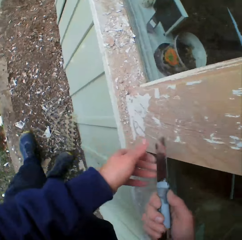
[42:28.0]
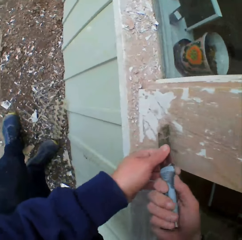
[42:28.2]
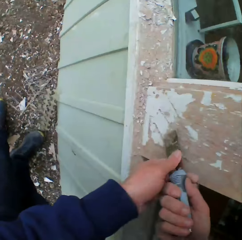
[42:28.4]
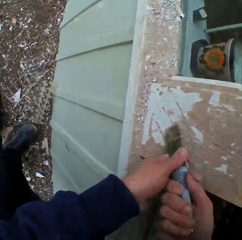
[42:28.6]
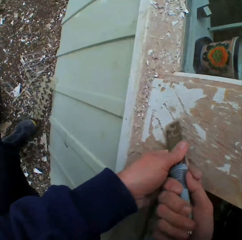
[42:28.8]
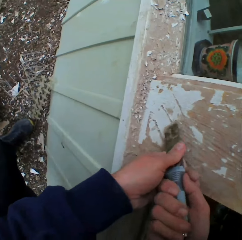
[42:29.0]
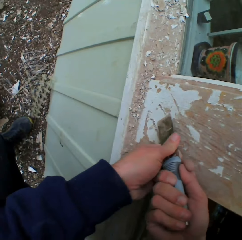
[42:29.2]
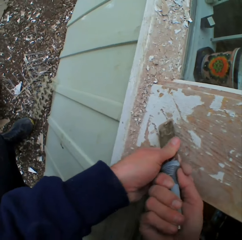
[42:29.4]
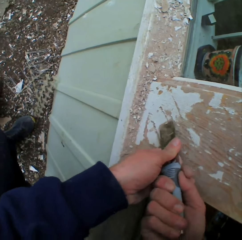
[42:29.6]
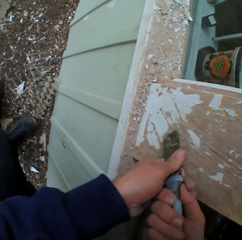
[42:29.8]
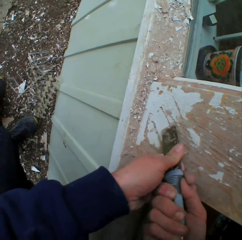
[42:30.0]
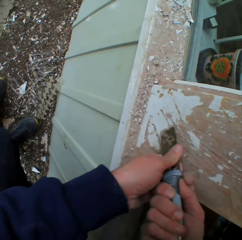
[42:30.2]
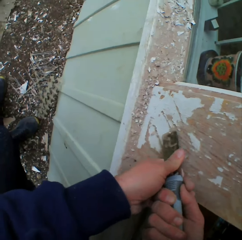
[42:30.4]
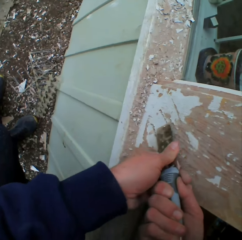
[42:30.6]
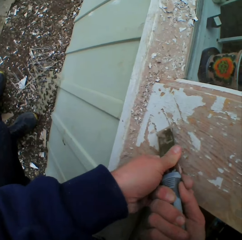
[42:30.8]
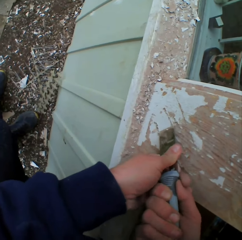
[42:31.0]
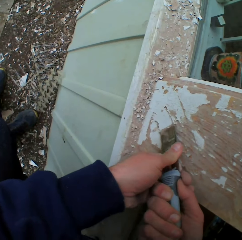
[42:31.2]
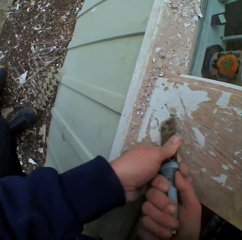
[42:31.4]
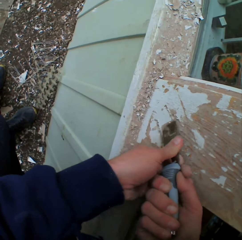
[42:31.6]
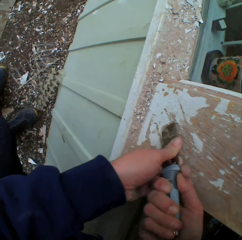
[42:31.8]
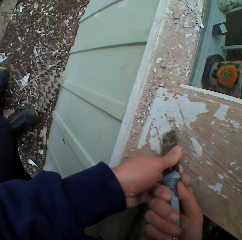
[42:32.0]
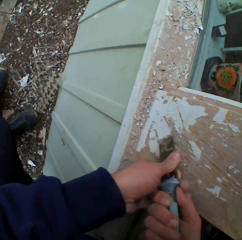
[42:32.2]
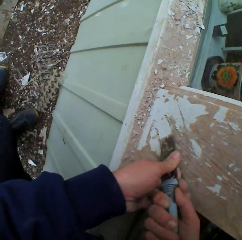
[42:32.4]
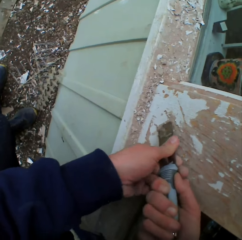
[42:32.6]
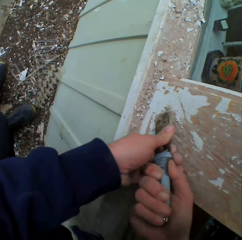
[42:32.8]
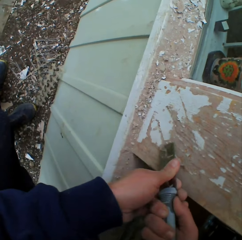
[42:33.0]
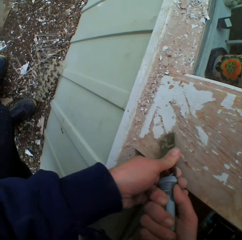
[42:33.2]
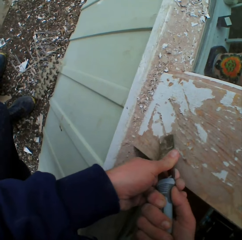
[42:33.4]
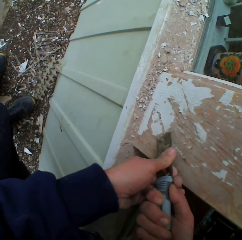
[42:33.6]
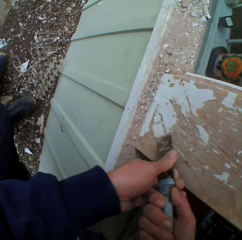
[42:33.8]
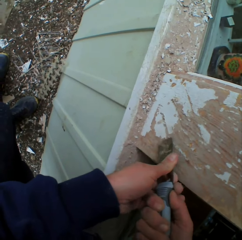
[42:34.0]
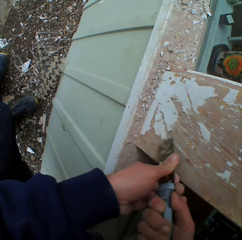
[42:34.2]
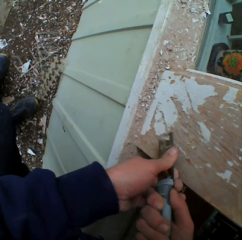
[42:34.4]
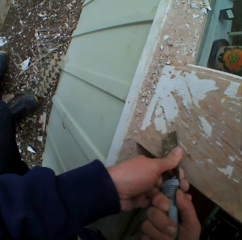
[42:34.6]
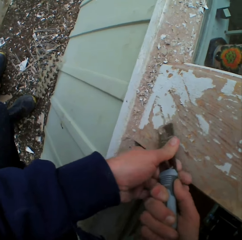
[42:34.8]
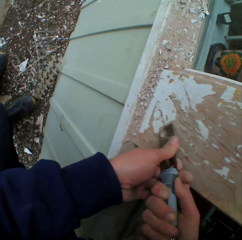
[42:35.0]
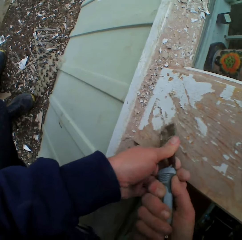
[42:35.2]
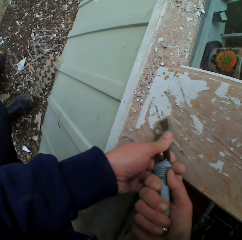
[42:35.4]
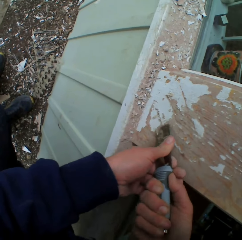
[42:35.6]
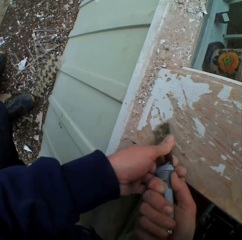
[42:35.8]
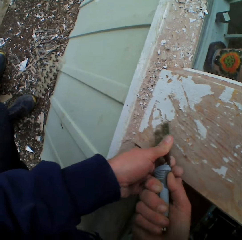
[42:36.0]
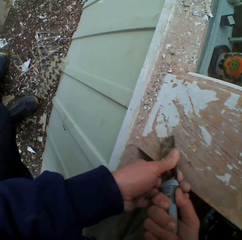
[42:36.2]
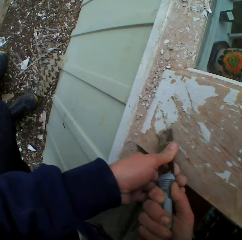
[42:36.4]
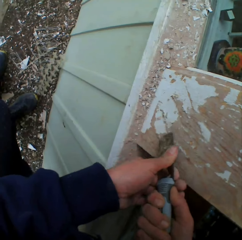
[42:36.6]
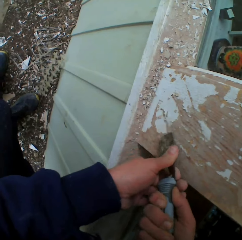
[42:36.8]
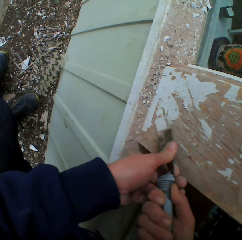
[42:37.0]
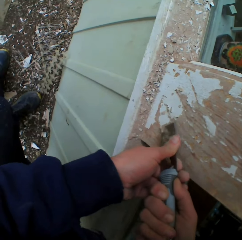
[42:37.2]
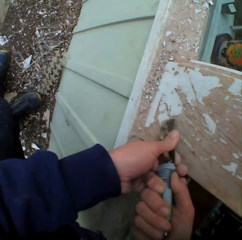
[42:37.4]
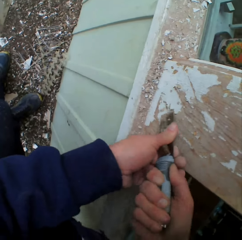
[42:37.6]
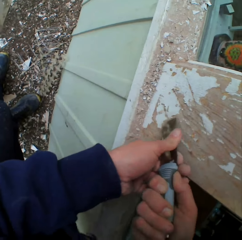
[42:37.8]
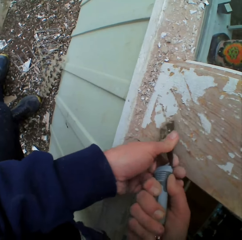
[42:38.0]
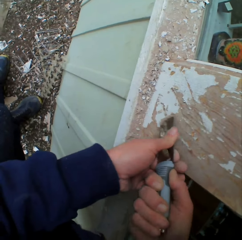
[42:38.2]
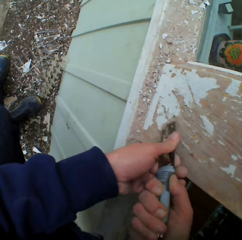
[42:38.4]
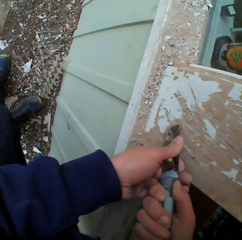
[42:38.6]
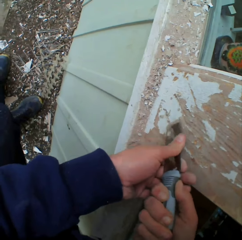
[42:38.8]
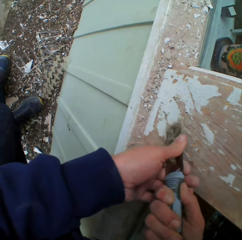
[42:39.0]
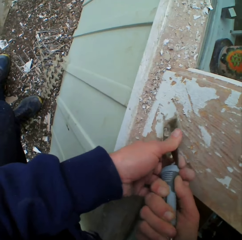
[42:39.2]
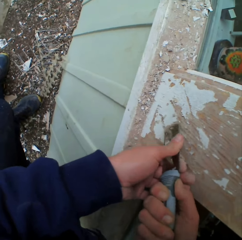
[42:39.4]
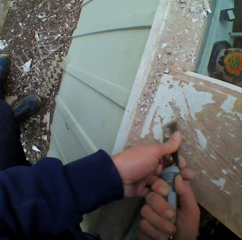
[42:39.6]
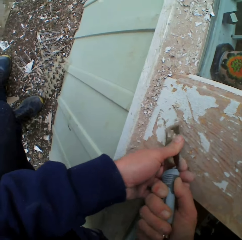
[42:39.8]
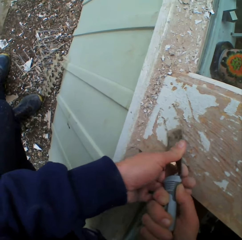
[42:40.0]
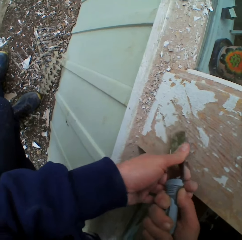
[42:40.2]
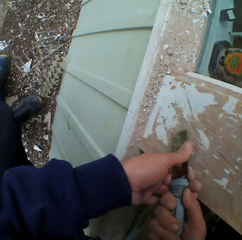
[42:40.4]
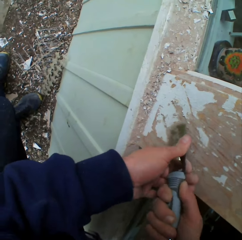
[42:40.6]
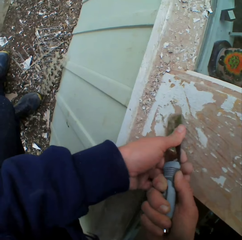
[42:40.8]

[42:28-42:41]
The camera wearer scrapes the surface. They remove the dried paint on the wall with a chisel.

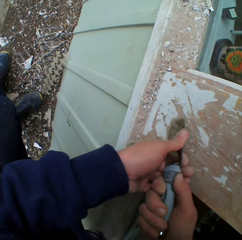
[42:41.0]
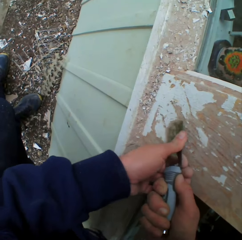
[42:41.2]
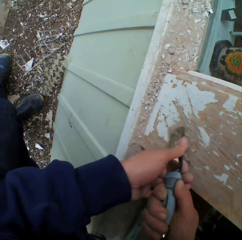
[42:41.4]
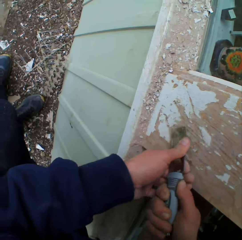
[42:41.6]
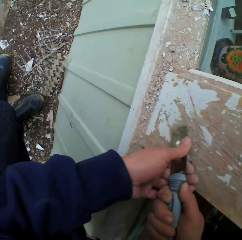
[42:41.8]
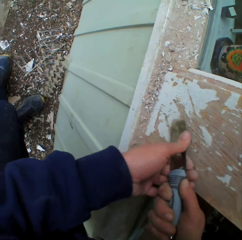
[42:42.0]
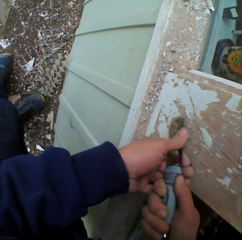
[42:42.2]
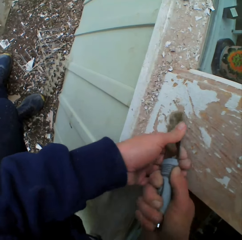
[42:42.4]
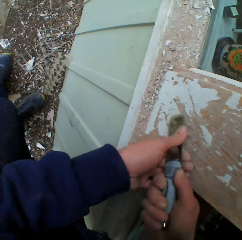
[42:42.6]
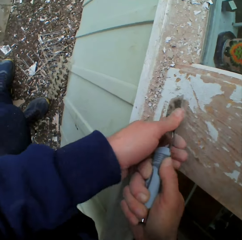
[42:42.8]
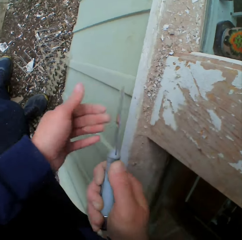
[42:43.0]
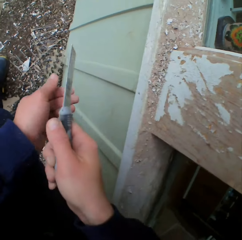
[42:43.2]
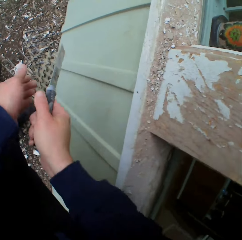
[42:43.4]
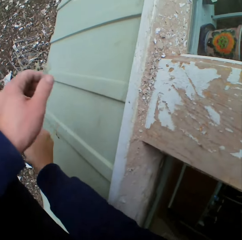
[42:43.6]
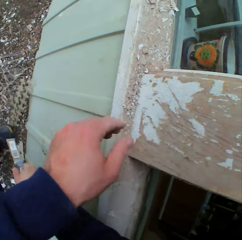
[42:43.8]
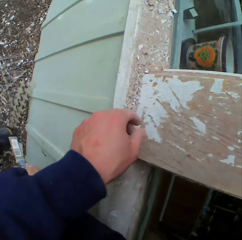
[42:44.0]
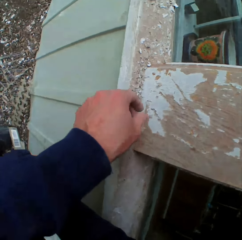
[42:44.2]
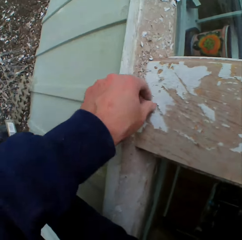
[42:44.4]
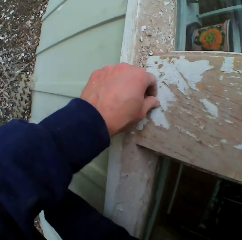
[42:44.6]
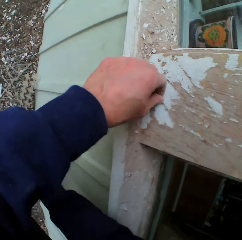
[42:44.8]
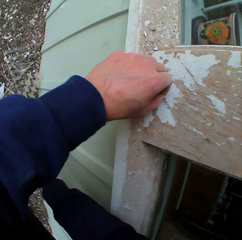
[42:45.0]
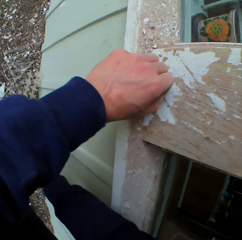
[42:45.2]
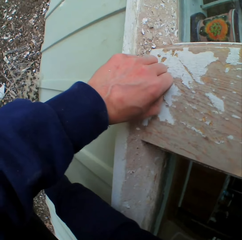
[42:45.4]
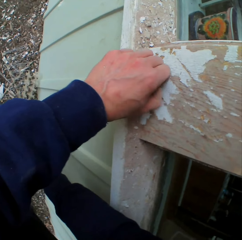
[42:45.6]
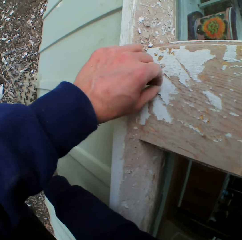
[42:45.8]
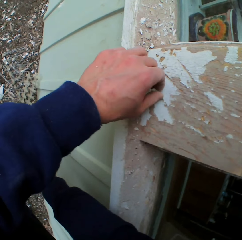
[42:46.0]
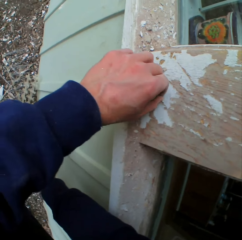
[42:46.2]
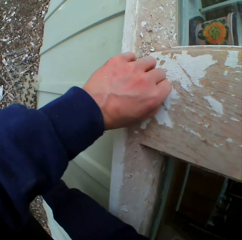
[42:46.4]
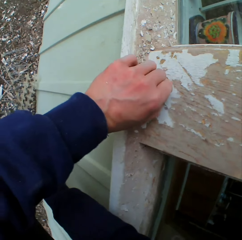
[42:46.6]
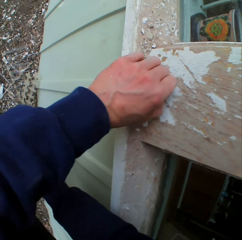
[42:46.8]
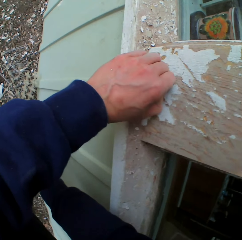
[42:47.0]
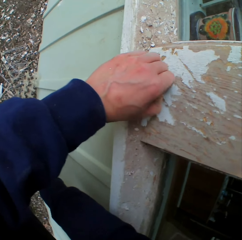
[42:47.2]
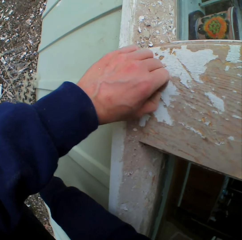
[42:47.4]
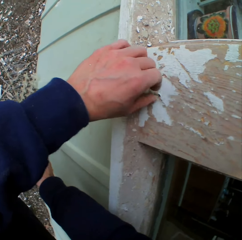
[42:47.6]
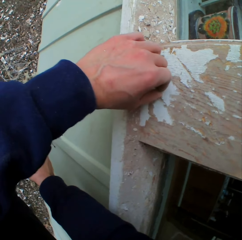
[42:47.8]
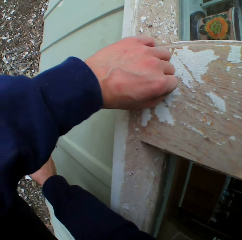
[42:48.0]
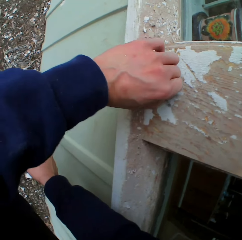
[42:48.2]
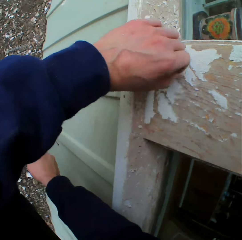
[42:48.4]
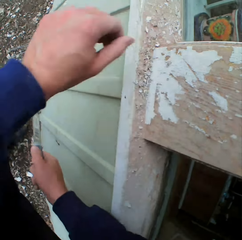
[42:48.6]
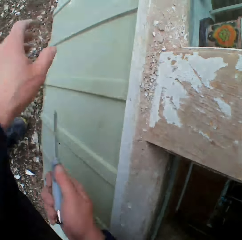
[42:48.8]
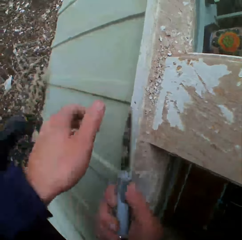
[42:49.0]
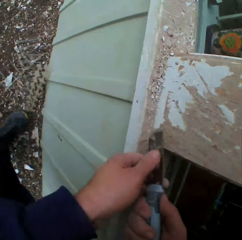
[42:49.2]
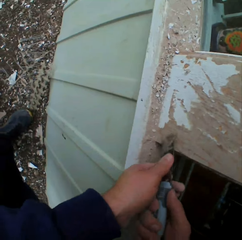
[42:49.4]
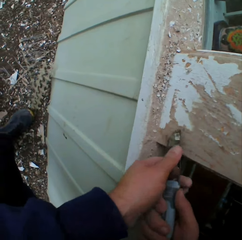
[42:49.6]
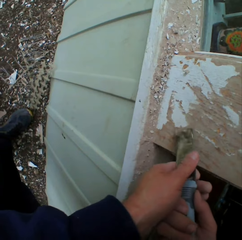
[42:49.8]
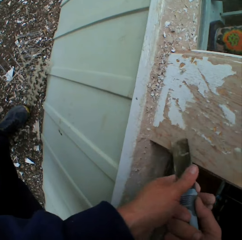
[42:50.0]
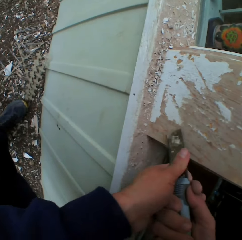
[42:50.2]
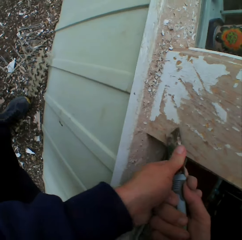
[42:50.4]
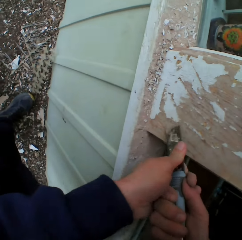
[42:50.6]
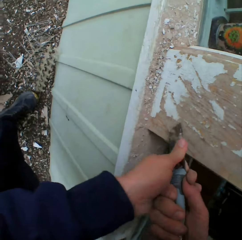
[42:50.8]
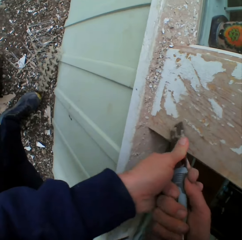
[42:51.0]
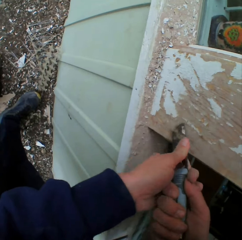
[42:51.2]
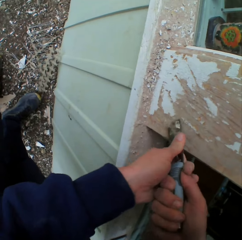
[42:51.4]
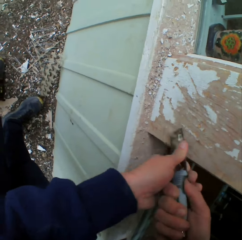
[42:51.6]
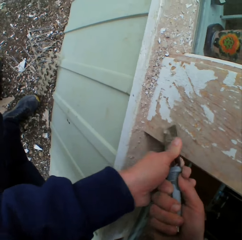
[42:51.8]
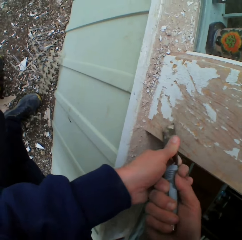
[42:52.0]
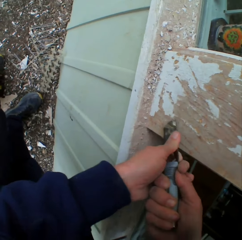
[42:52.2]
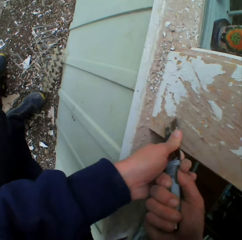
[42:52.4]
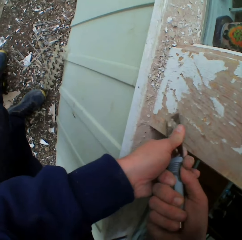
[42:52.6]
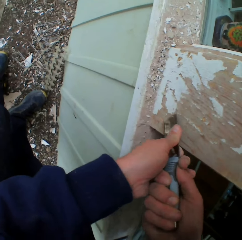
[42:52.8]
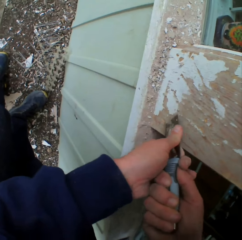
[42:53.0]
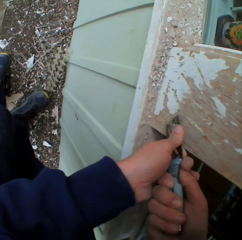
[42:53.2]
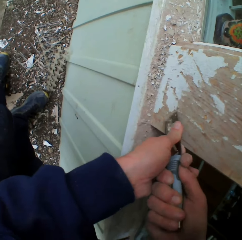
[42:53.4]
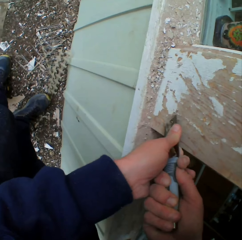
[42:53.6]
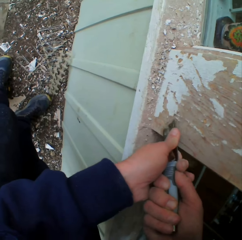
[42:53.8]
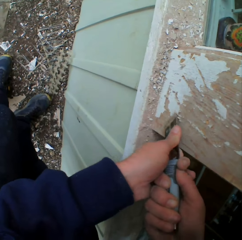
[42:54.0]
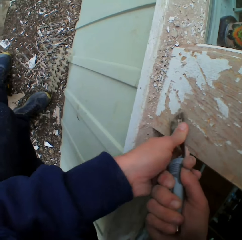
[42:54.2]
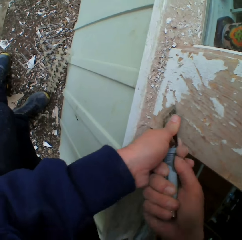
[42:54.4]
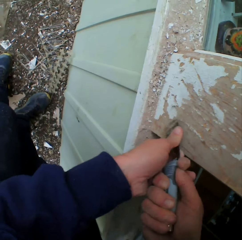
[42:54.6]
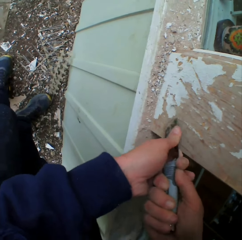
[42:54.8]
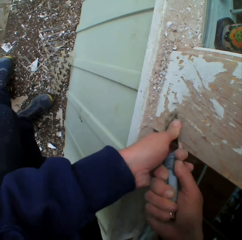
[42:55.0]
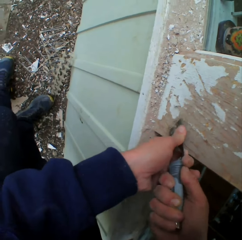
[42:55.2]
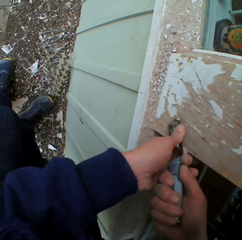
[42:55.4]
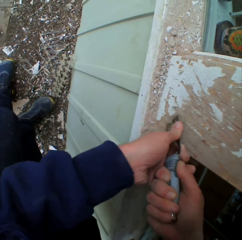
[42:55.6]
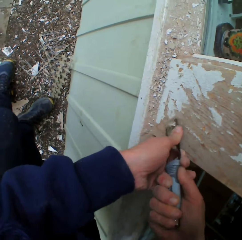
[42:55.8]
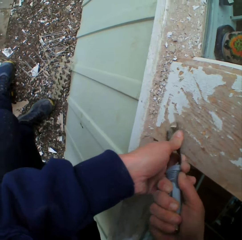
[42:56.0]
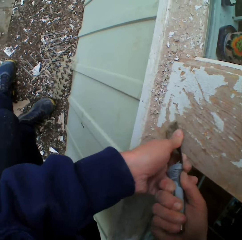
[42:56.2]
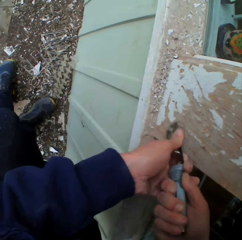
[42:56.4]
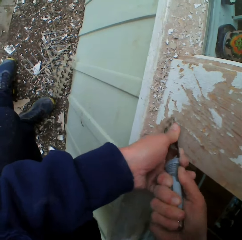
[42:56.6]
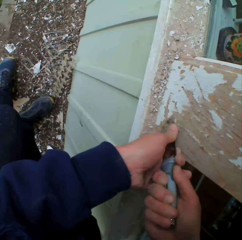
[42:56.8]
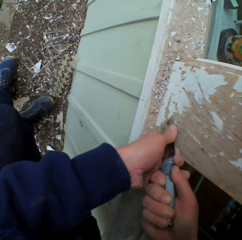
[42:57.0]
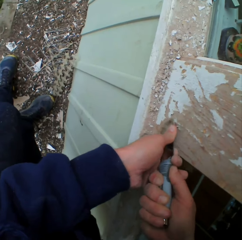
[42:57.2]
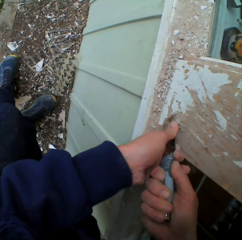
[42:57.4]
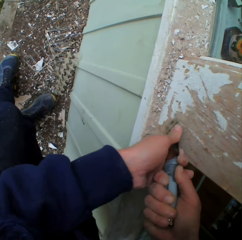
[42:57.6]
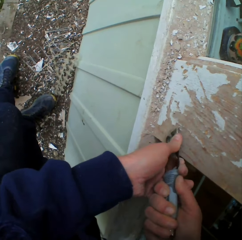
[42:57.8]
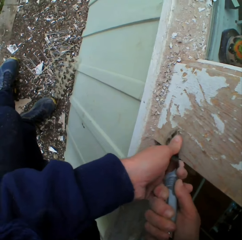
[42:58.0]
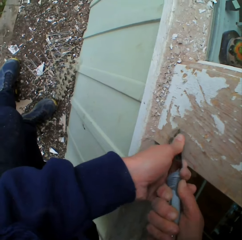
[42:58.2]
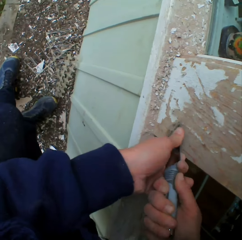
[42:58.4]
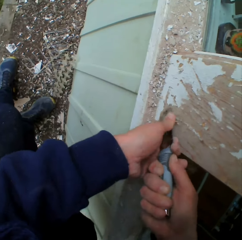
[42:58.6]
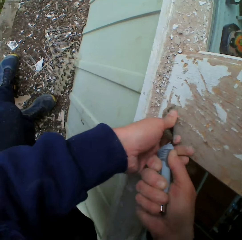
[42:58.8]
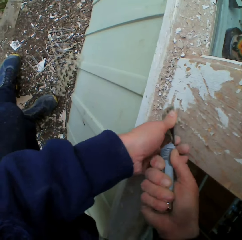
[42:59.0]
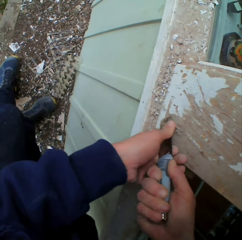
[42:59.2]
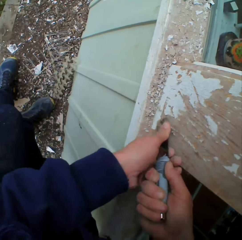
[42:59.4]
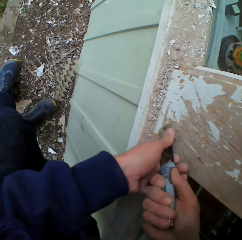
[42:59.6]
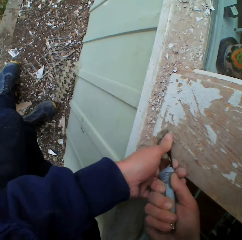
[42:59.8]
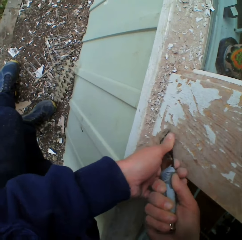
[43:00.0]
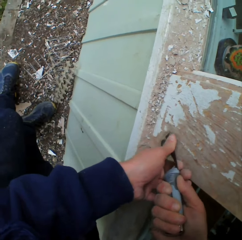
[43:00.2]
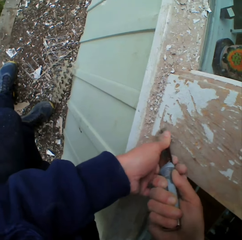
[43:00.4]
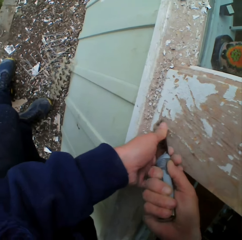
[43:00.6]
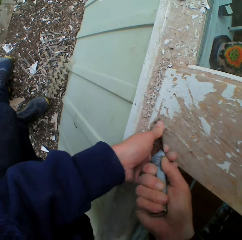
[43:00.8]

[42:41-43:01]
The camera wearer lowers the scraper. He touches the surface. He removes the dried paint with his left hand. He scrapes the surface. He removes the dried paint on the wall with a chisel.
